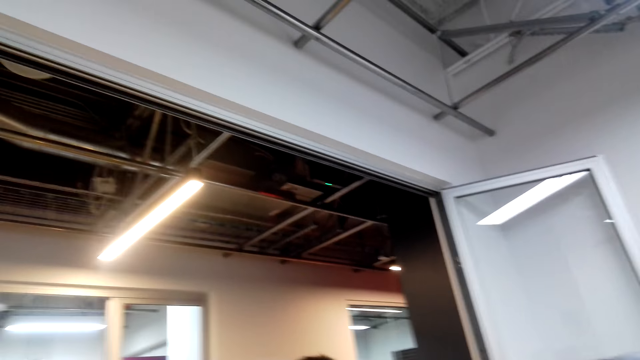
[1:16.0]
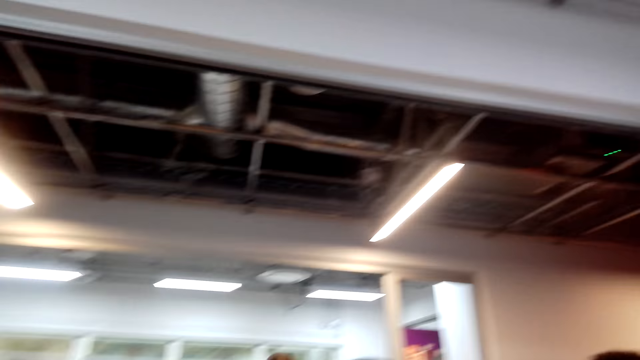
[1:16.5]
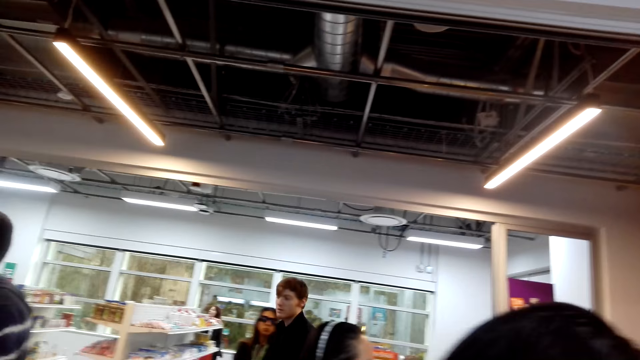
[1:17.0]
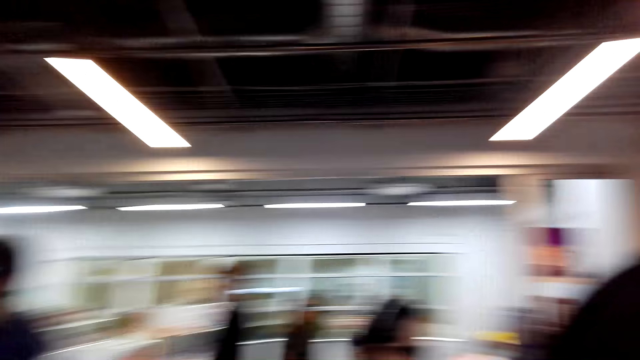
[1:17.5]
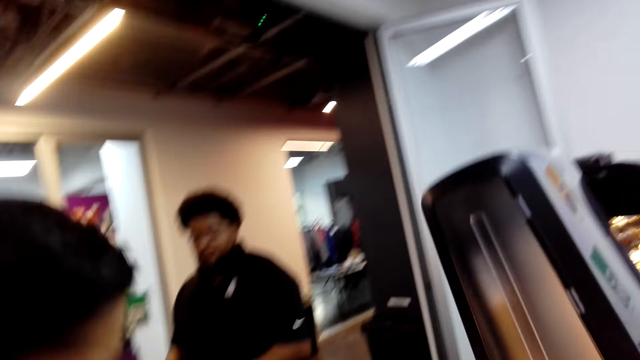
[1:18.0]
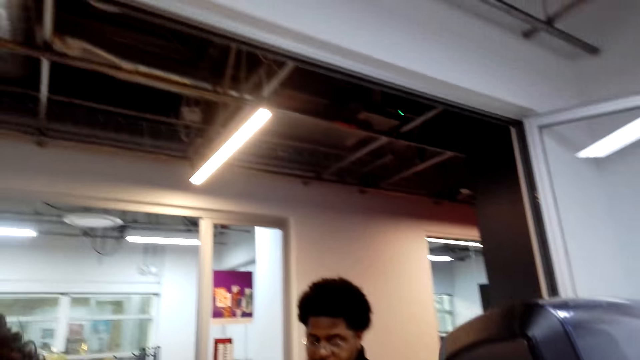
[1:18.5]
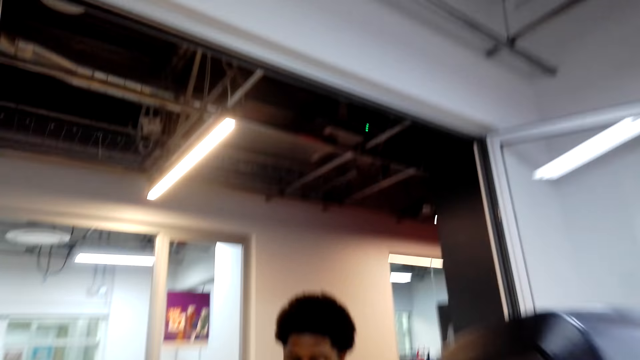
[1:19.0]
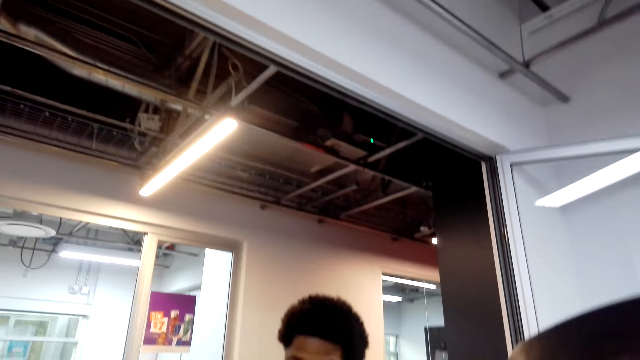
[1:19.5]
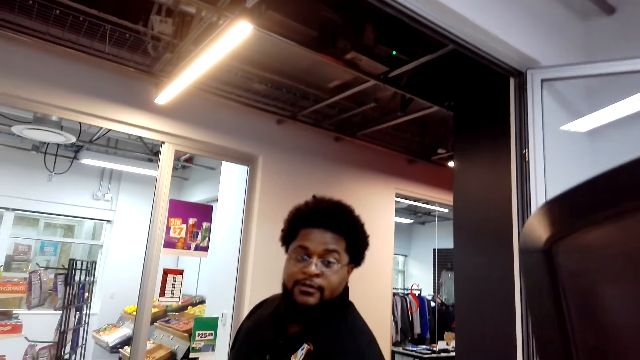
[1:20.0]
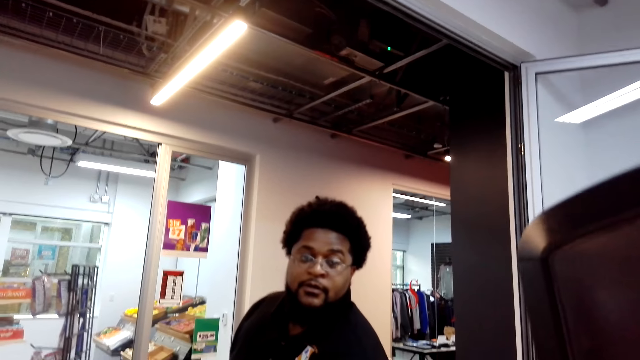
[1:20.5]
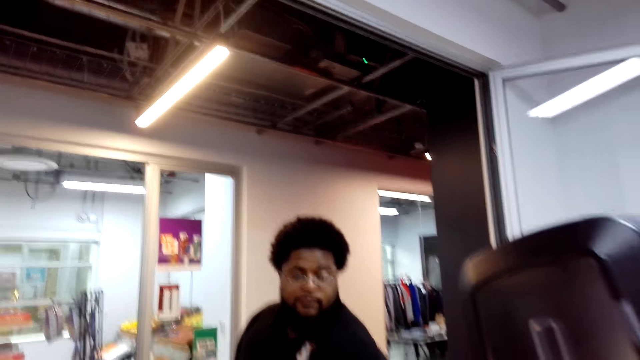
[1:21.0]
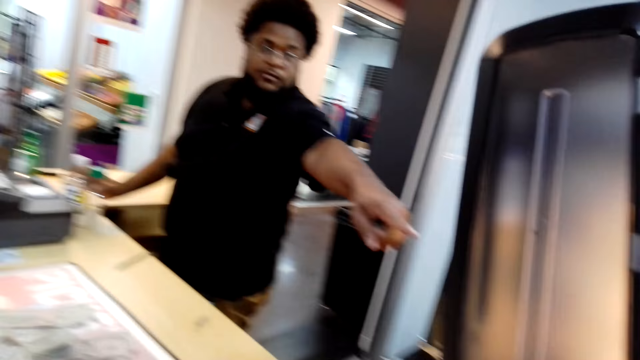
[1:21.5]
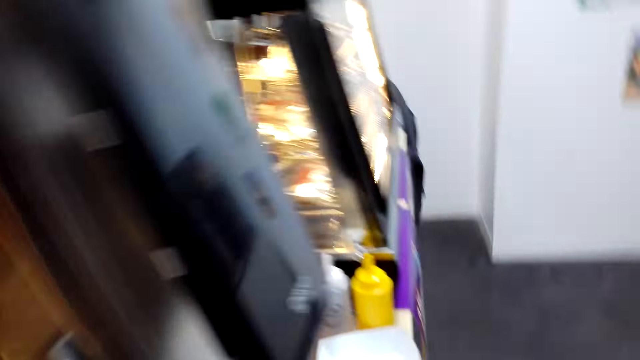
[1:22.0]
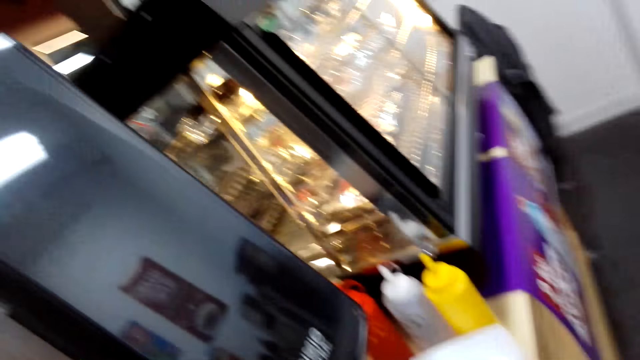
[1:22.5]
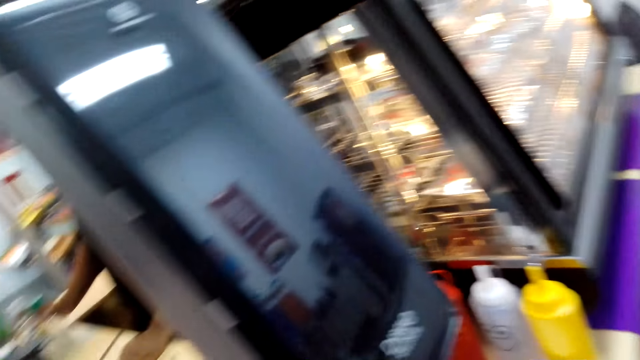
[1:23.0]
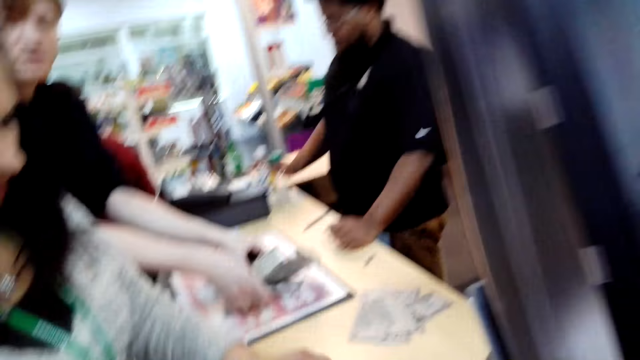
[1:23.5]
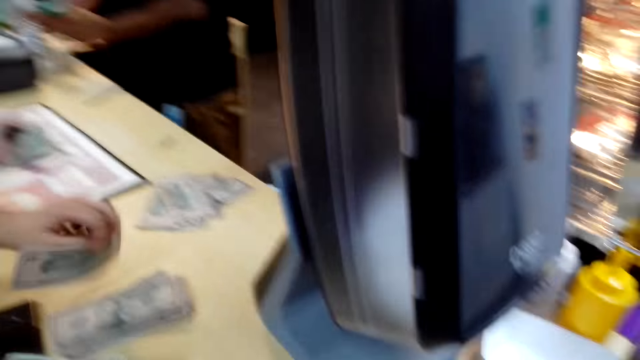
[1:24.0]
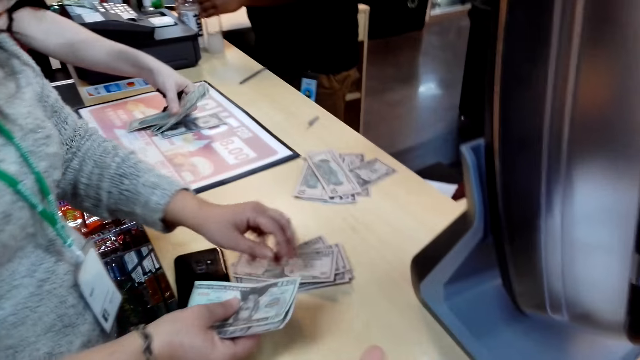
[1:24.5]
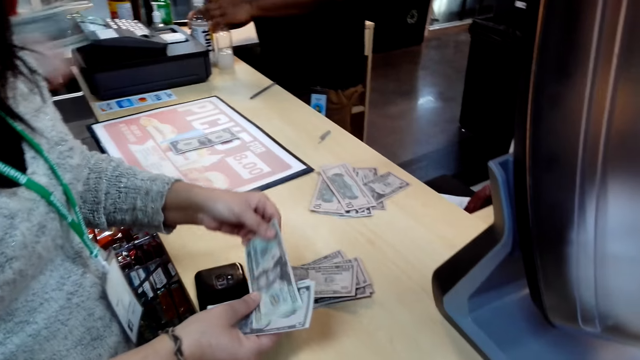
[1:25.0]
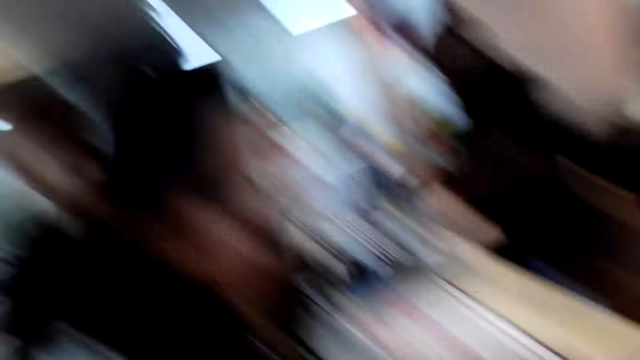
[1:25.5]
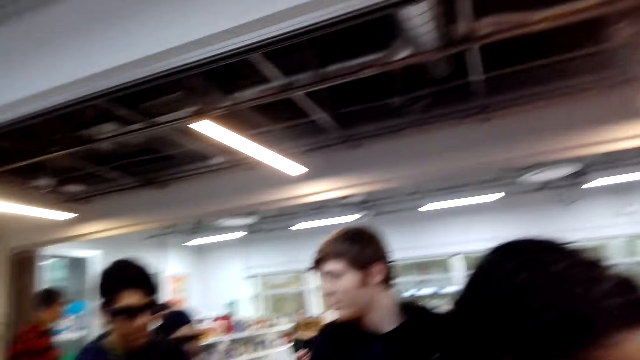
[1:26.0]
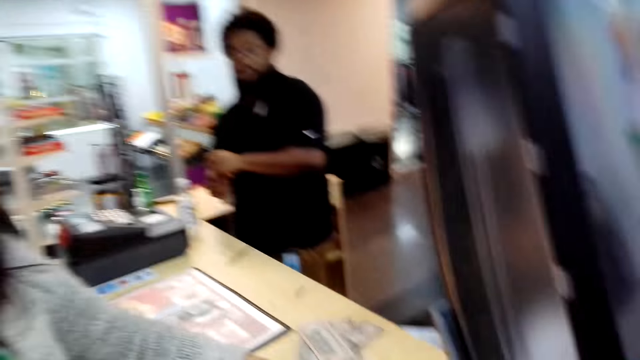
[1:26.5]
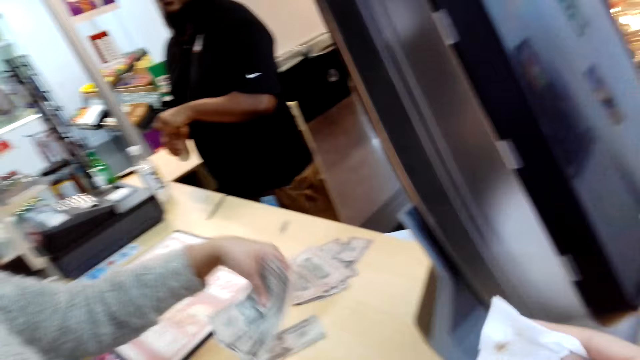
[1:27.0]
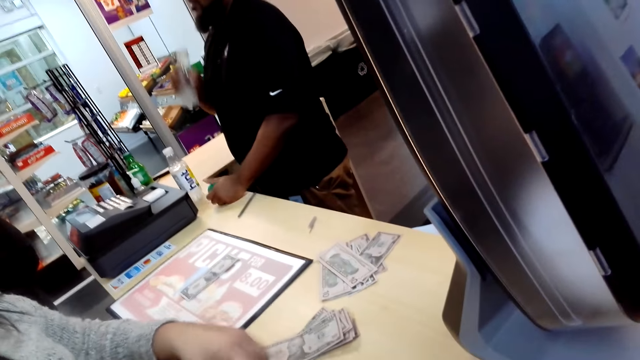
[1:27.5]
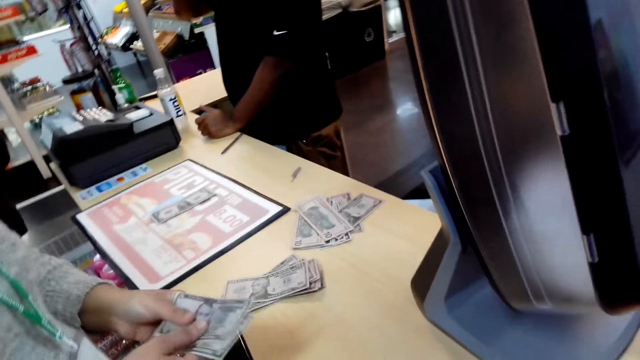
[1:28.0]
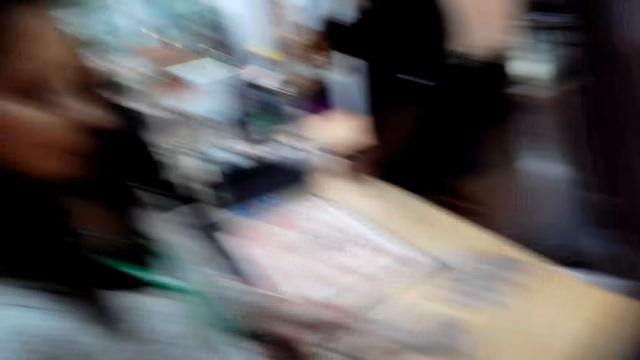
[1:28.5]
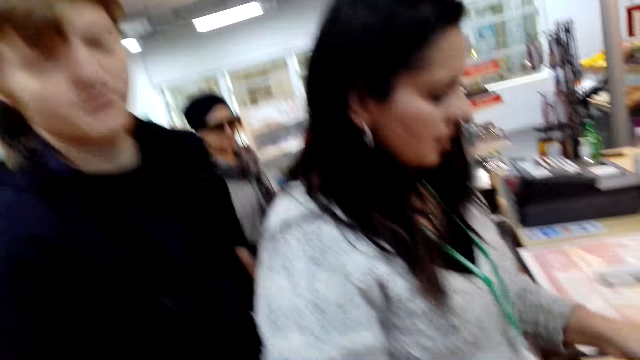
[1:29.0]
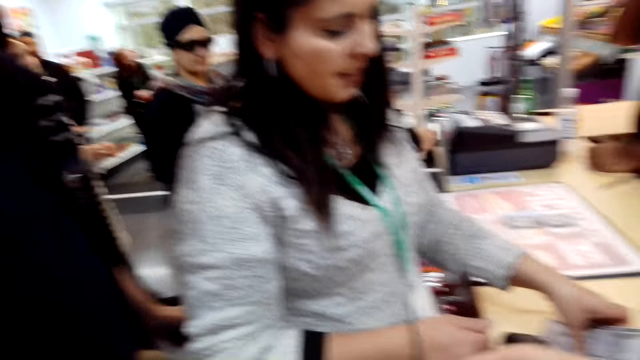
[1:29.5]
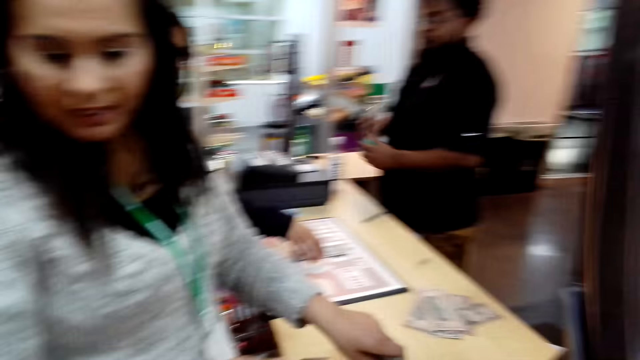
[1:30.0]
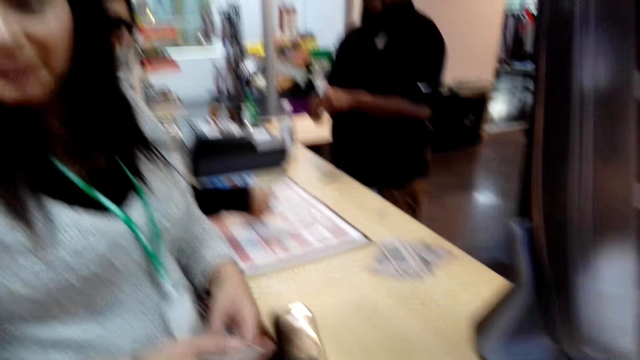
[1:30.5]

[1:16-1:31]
The camera wearer looks around. A person walks around. The camera wearer looks around. They dialogue with the cashier. Another person illustrates with the left hand. The camera wearer looks around. They count money. They look around. They count money. Another person counts money. Another person dialogues with the camera wearer. Another person walks around.

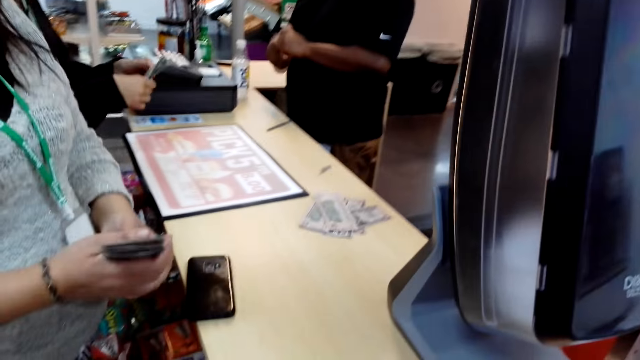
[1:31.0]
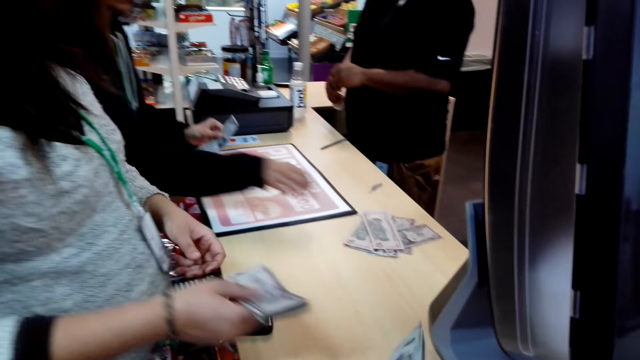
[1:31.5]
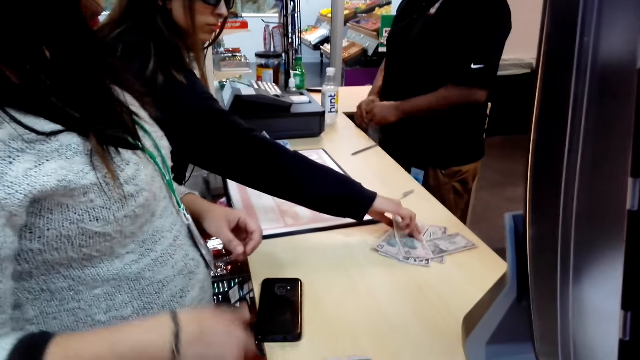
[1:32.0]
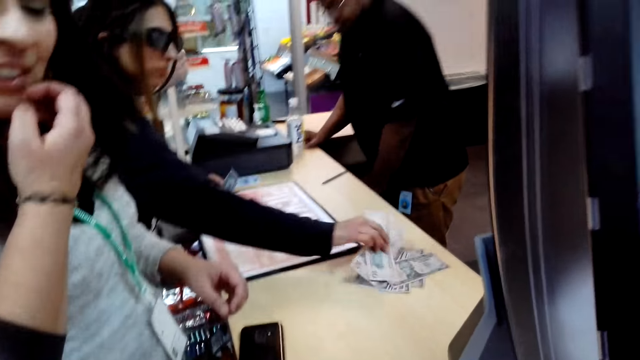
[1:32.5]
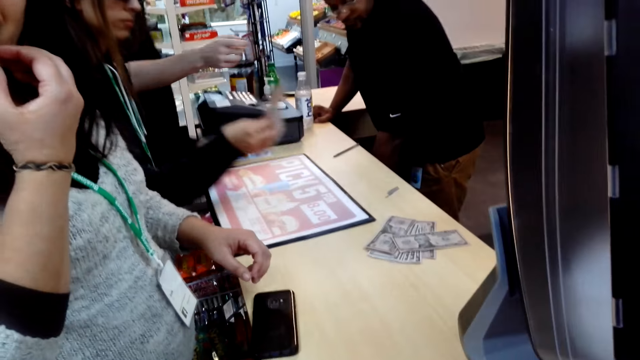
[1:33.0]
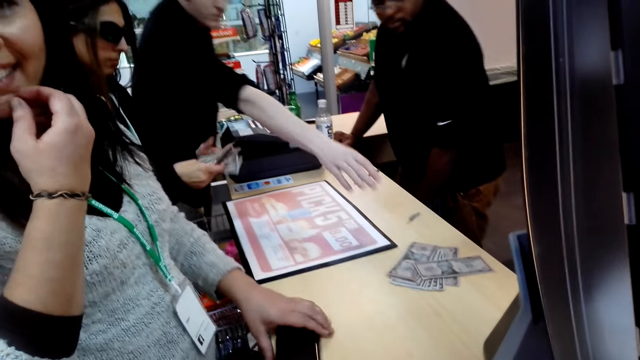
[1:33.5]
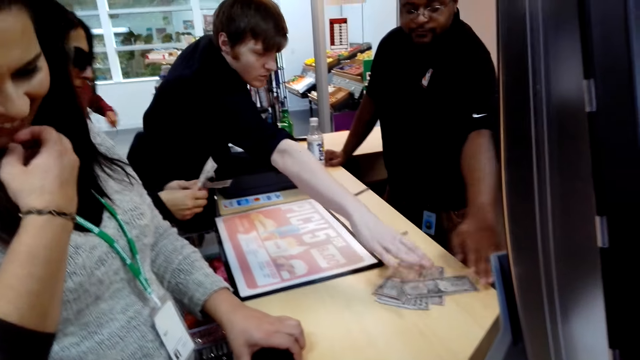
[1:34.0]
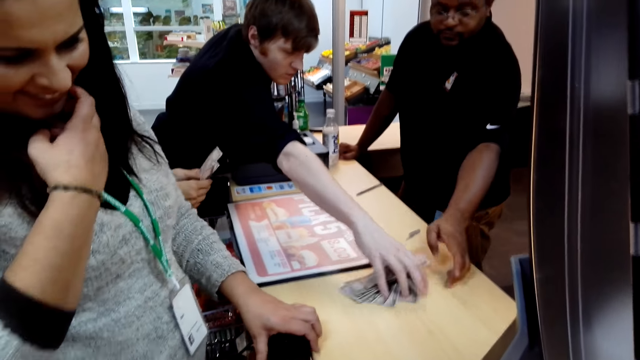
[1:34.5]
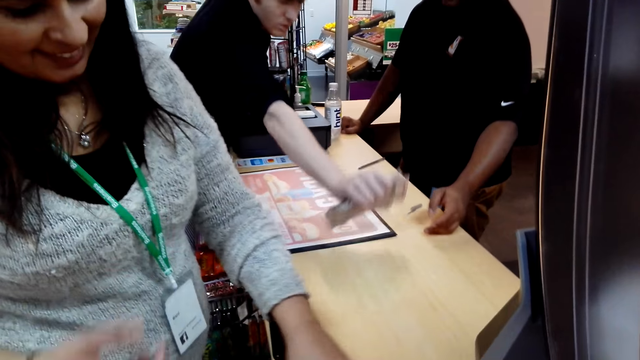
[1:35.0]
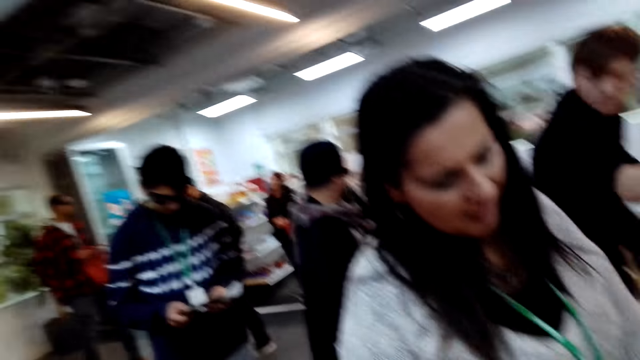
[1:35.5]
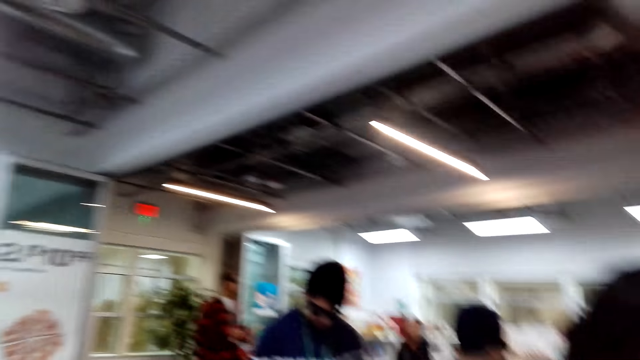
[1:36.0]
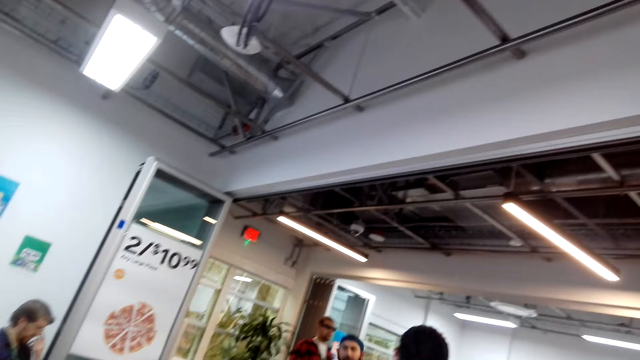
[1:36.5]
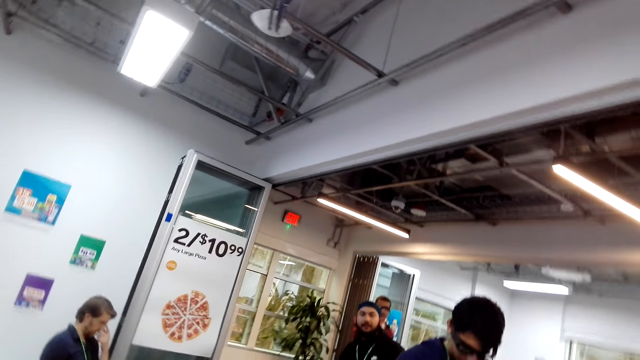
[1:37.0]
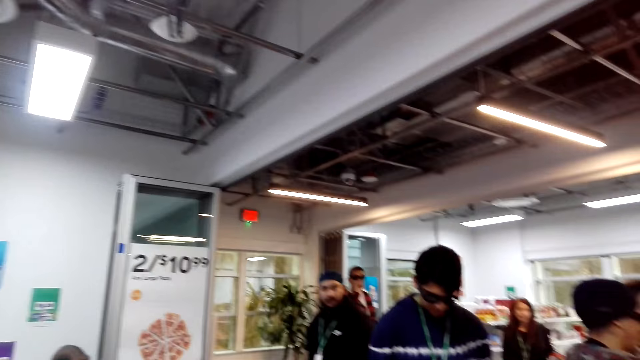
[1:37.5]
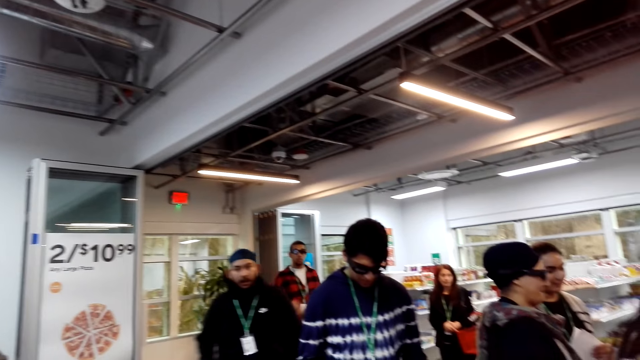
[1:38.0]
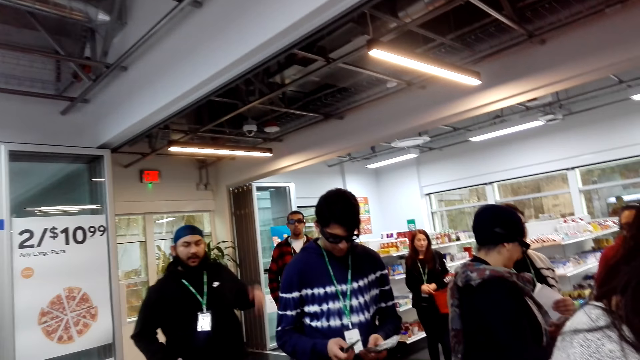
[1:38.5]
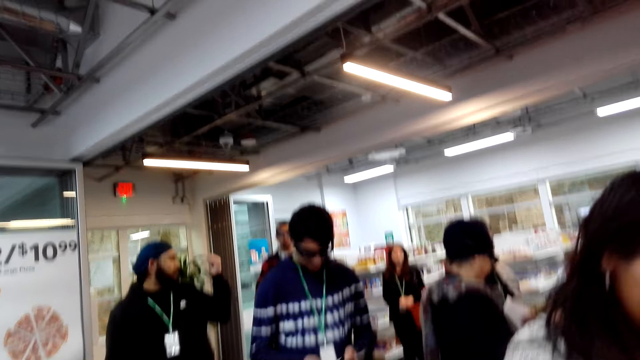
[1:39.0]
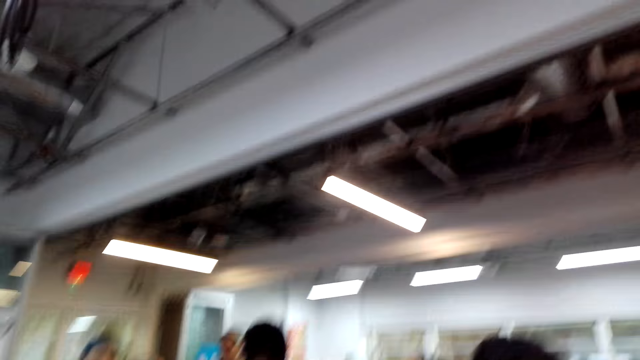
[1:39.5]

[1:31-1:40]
A person picks money from the table. Another person dialogues with the camera wearer. Another person picks money from the table. The camera wearer looks around. Another person walks around. The camera wearer looks around. The person lifts a hand up. Another person dialogues with the camera wearer.
